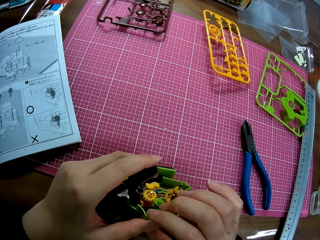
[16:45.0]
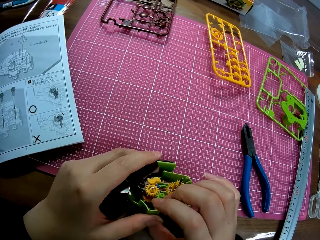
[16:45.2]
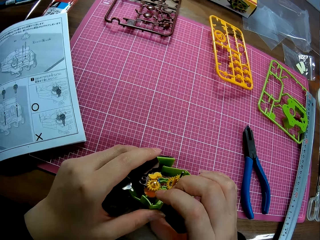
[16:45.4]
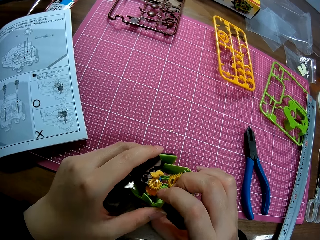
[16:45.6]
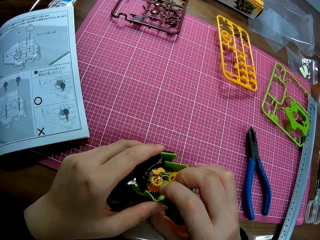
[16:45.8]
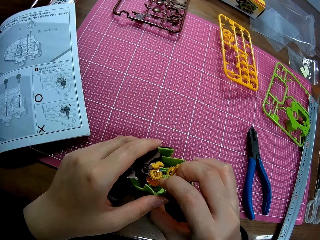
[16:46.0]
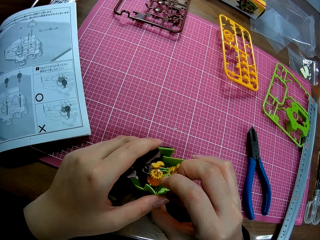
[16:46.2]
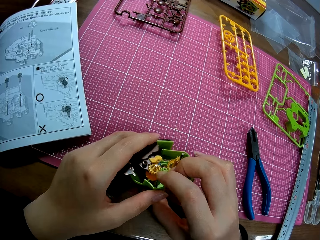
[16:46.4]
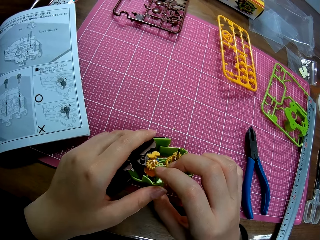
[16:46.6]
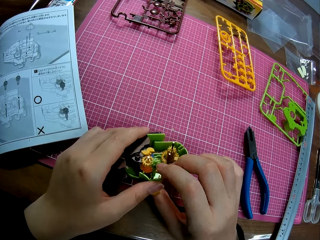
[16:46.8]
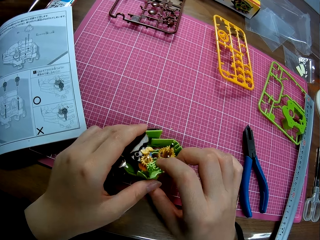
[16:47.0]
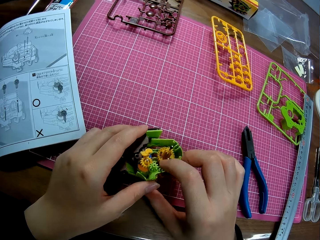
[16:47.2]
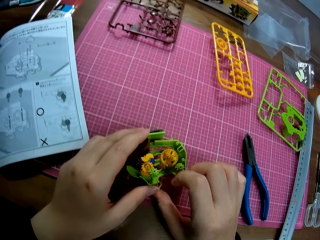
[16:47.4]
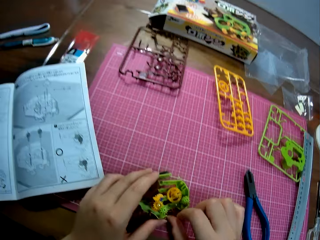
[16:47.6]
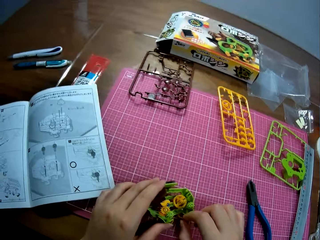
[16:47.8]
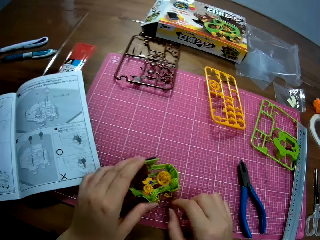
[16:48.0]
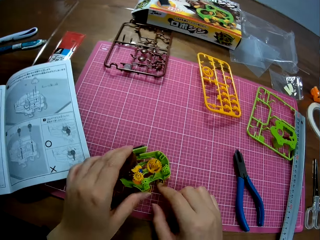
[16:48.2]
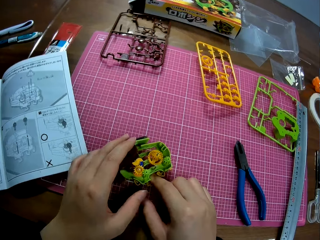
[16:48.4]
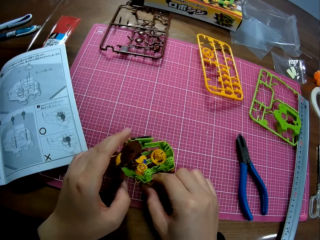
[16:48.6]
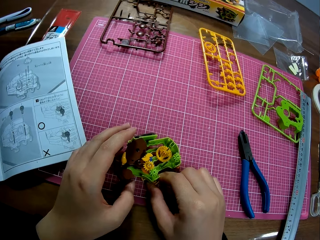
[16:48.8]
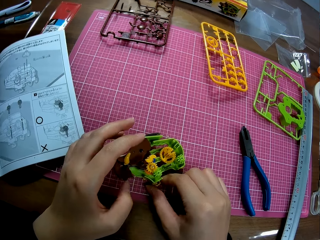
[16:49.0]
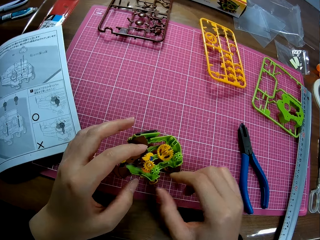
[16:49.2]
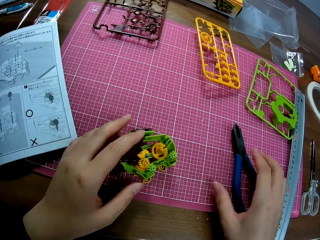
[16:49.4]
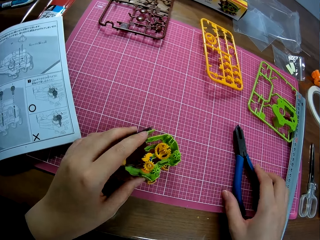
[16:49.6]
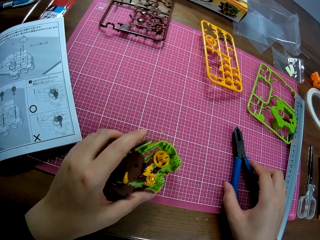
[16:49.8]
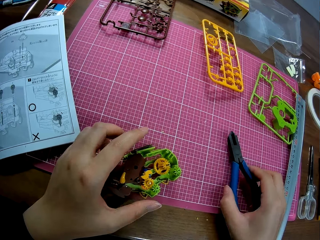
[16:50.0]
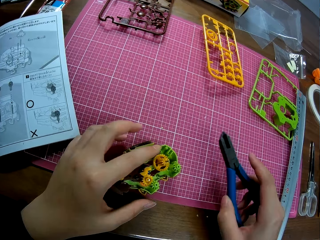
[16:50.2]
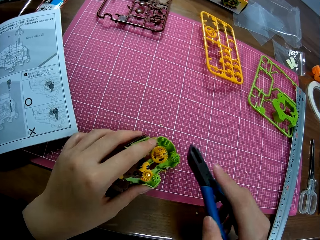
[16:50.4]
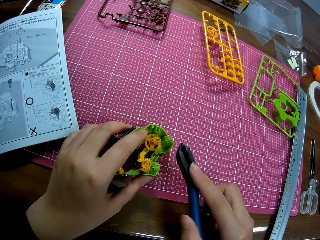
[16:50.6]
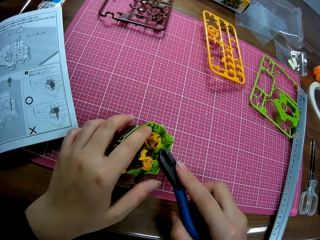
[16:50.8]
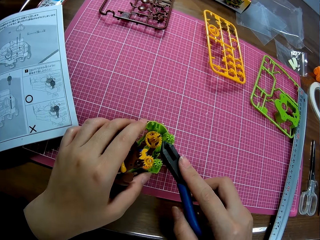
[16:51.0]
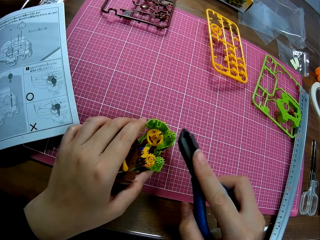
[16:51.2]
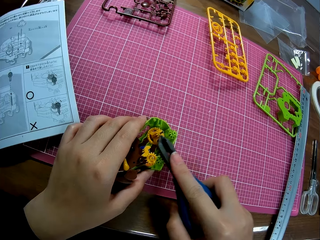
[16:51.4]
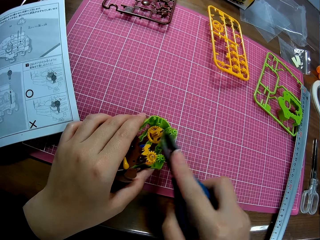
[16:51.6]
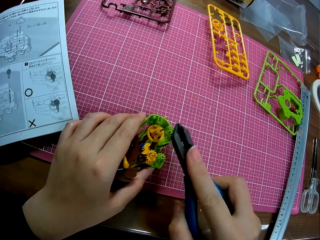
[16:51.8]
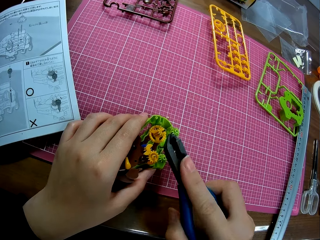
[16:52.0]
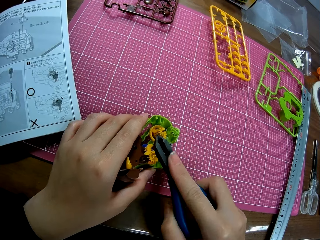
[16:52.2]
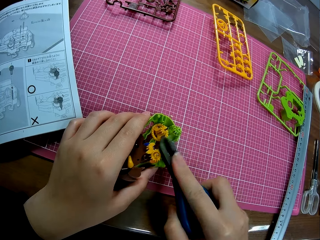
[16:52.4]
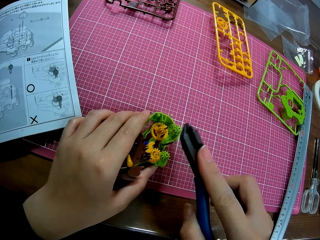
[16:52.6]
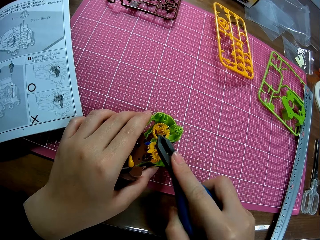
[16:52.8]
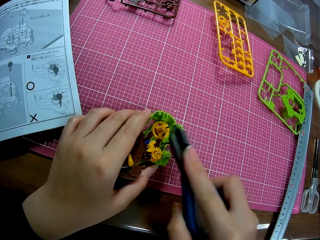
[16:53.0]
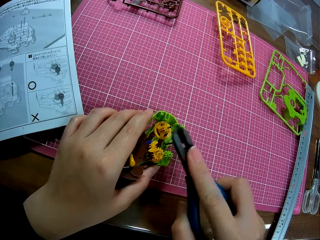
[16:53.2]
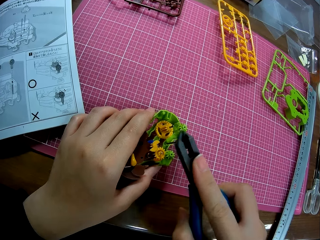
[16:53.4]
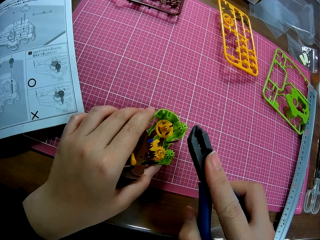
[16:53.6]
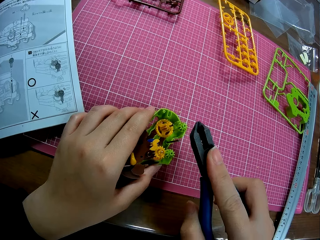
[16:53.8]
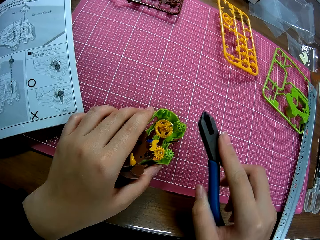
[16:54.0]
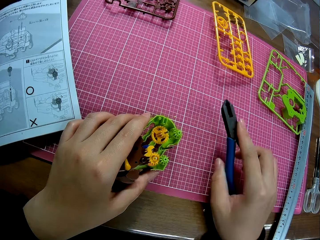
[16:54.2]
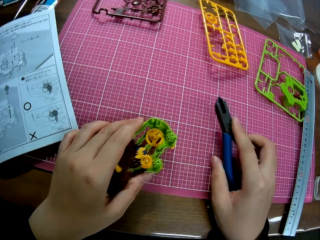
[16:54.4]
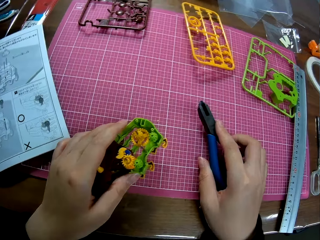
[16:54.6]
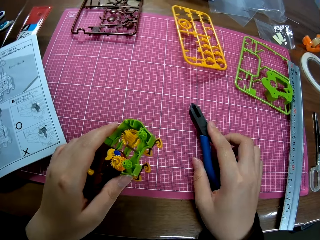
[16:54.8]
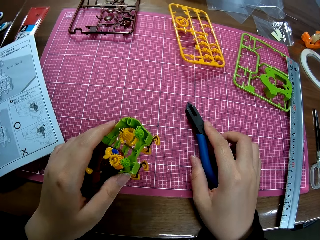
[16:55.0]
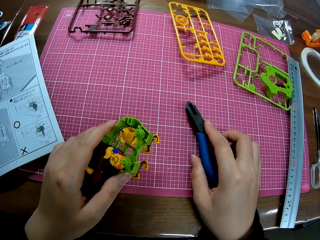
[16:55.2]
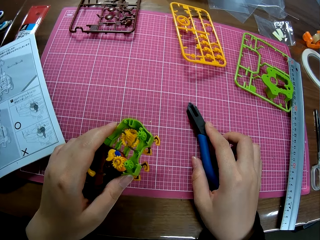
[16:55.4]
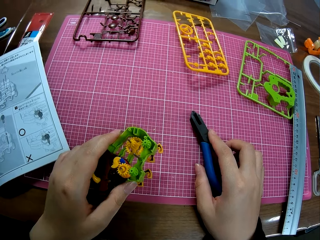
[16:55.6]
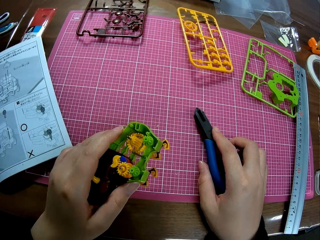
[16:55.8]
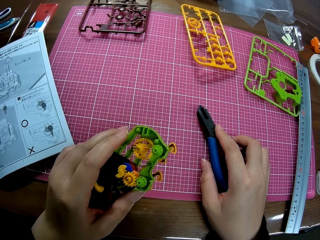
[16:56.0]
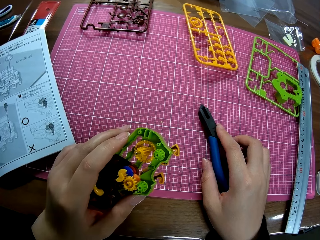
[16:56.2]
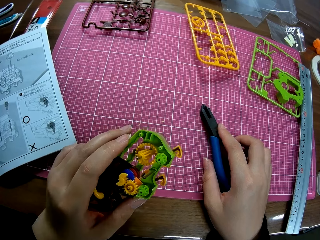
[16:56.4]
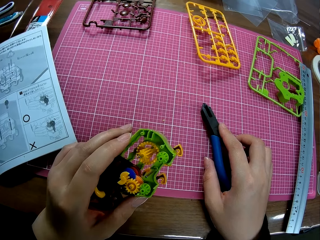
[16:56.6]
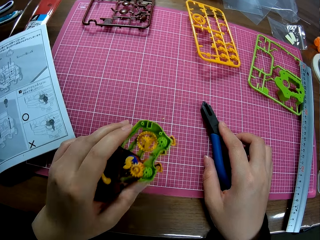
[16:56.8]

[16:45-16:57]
The camera wearer puts the model on the cutting mat. They pick up the pliers from the table. They hit the model with the pliers. They lift the model off the table. They put the pliers on the cutting mat.

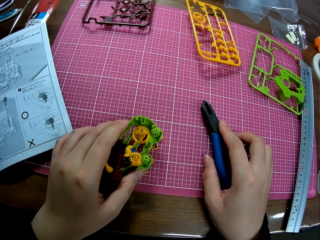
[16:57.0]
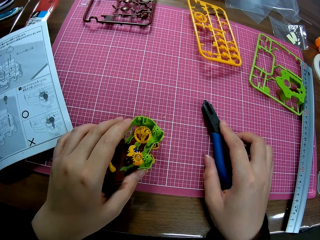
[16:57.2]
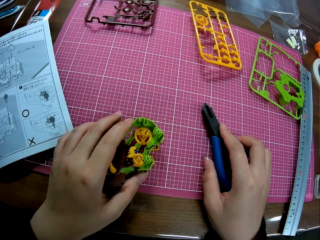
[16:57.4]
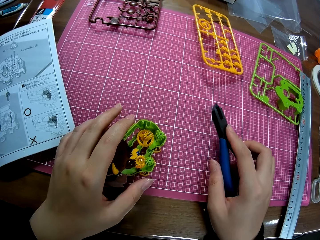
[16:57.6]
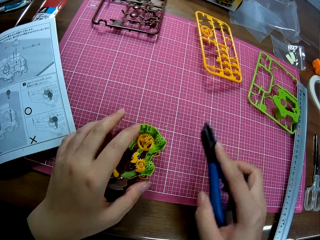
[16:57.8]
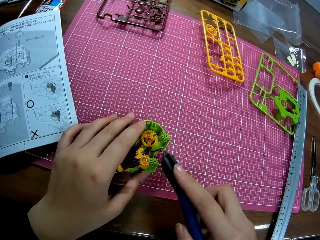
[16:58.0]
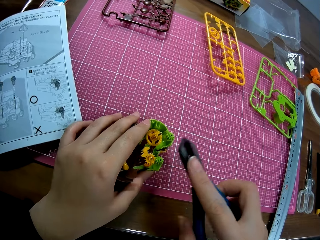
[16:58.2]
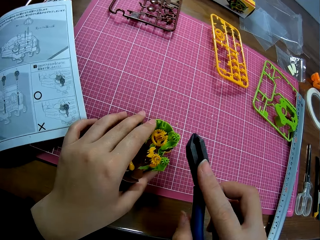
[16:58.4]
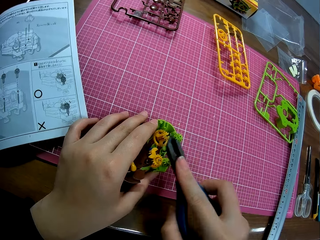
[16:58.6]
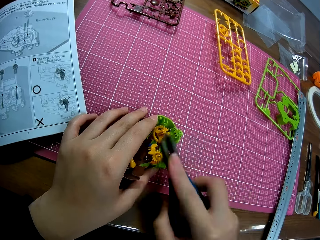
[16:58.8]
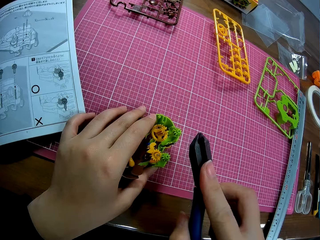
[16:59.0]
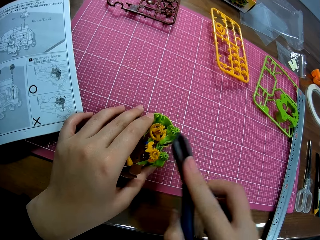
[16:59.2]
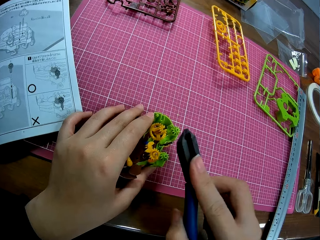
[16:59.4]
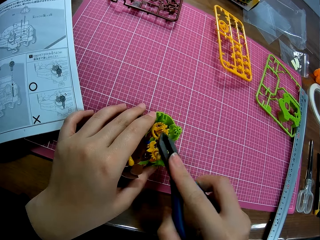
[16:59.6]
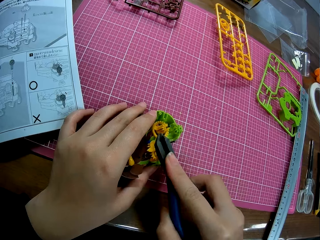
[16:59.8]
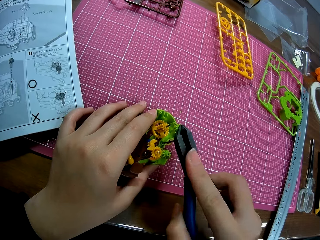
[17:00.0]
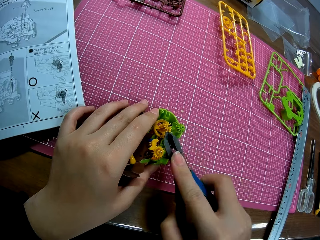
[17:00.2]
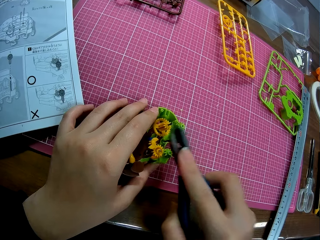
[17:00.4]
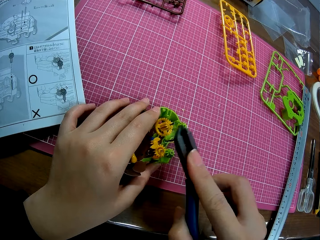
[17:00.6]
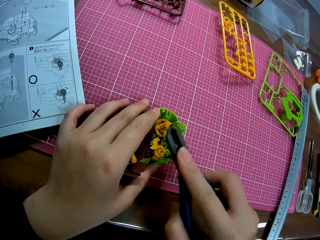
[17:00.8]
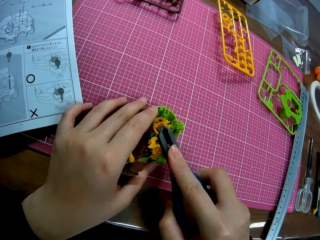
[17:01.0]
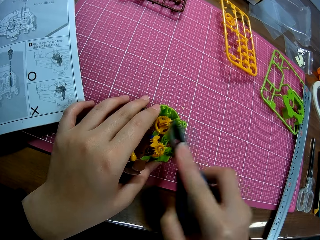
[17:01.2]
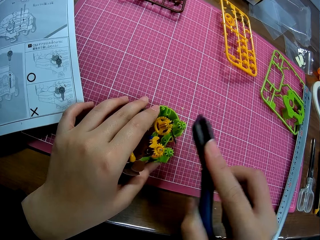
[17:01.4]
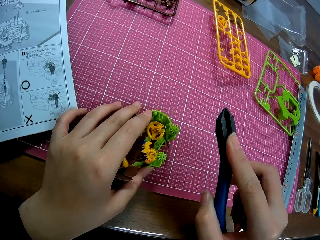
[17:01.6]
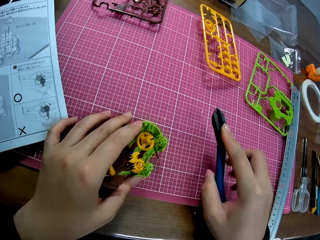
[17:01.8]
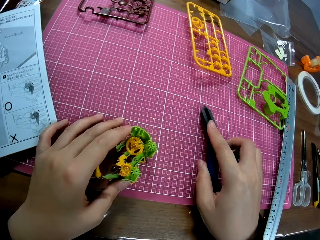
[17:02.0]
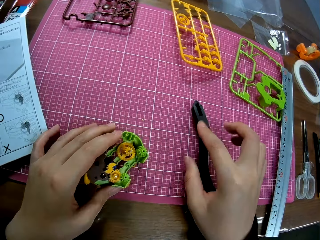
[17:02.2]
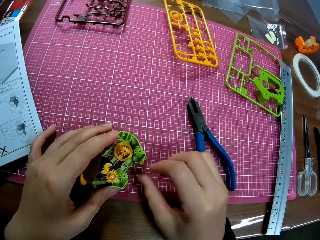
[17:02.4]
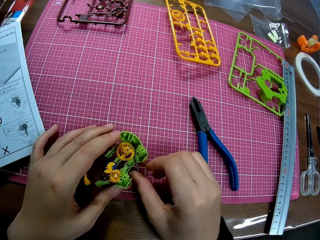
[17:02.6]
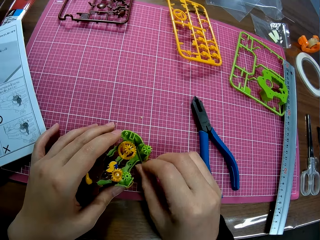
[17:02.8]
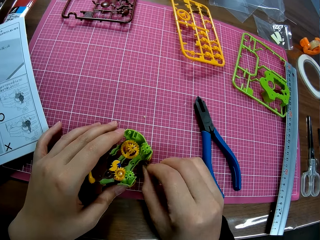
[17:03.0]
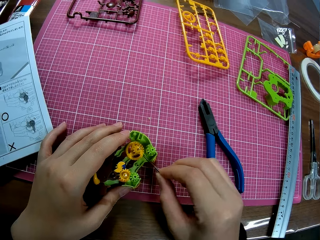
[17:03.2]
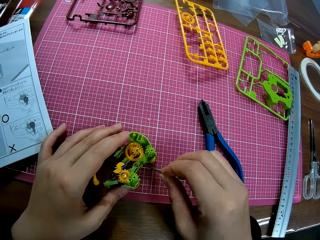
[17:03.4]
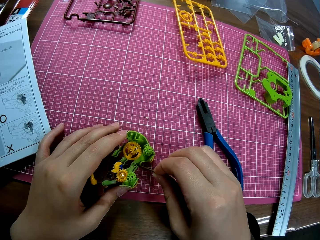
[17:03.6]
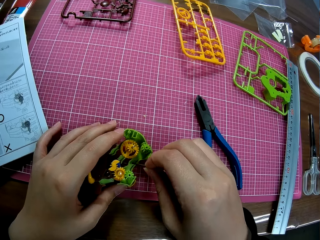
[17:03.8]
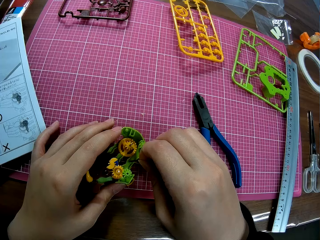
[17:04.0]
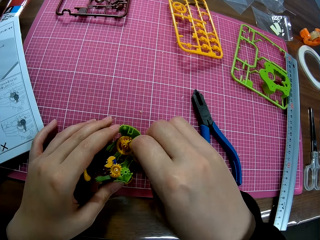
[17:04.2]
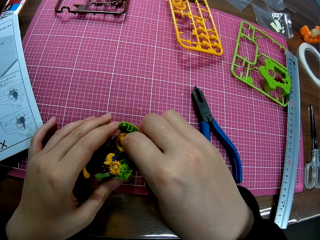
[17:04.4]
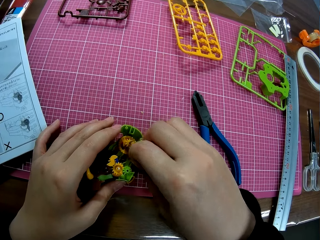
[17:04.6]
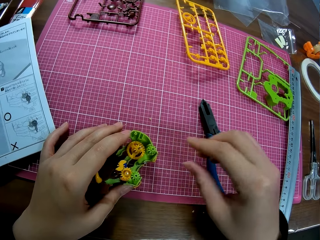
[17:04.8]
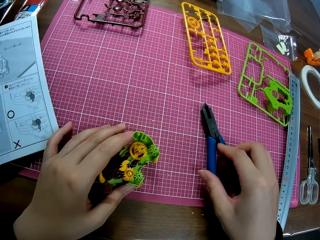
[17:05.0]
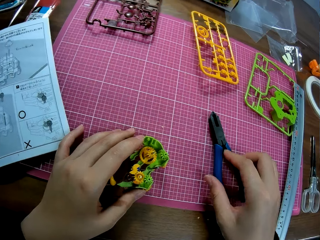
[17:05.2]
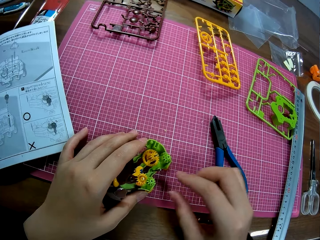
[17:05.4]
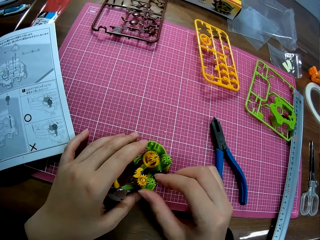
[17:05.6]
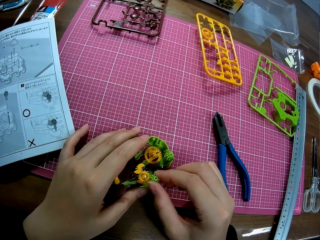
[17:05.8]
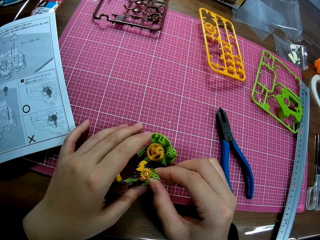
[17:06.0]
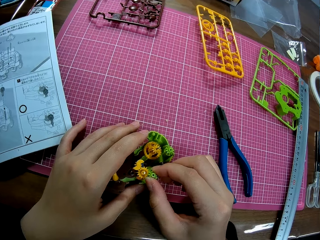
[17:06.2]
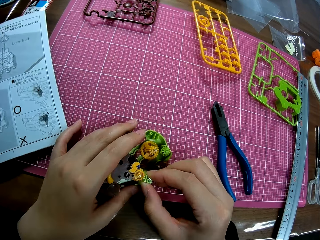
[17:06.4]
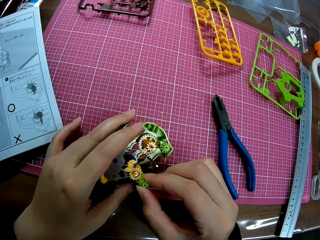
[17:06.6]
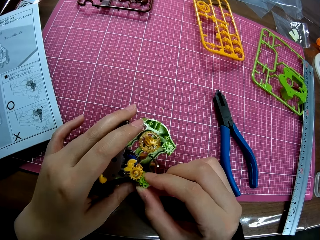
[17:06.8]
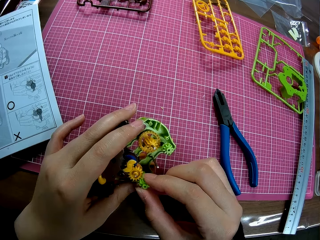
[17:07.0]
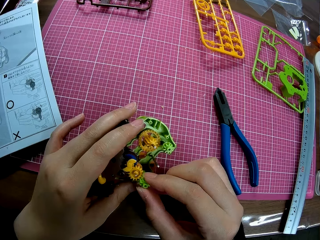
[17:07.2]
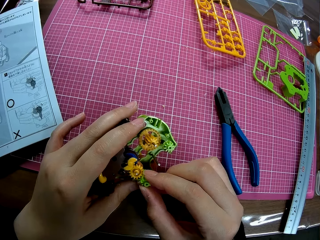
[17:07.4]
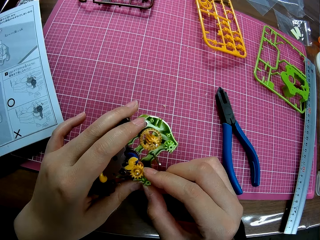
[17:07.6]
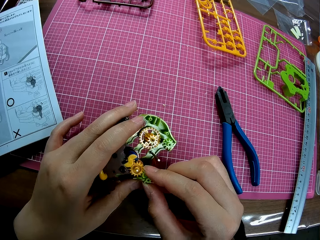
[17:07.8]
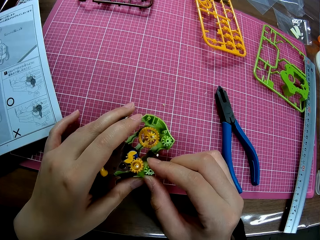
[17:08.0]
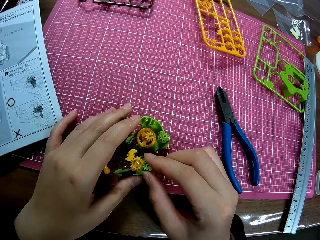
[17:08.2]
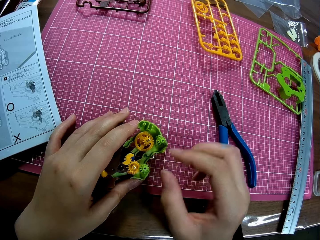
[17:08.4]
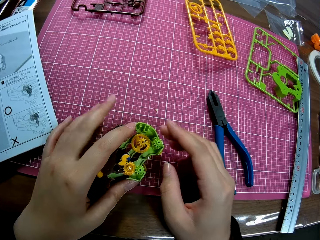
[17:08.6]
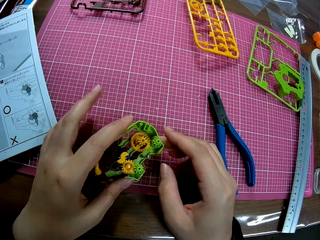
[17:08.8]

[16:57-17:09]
The camera wearer puts the model on the cutting mat. They hit the model with pliers. They put the pliers on the cutting mat. They adjust the toy engine. They pick up something and put something in the model. They hold a modeling piece. They lift the model off the cutting mat.
